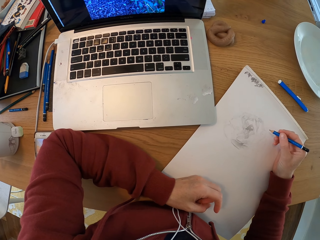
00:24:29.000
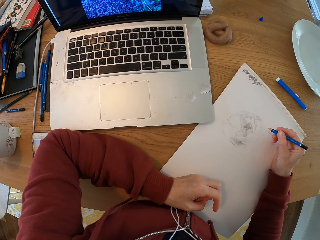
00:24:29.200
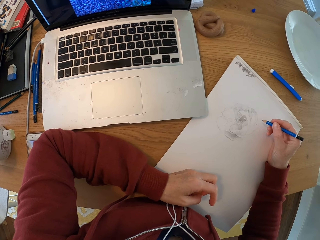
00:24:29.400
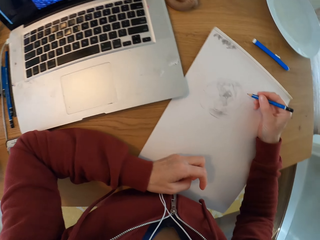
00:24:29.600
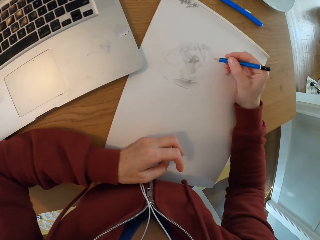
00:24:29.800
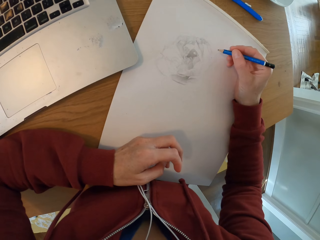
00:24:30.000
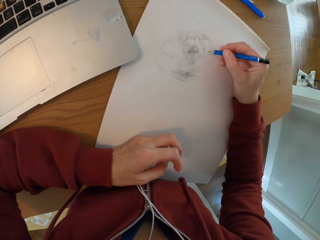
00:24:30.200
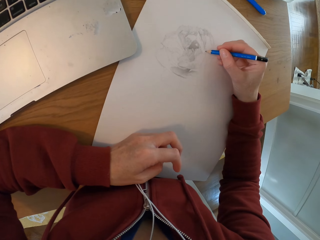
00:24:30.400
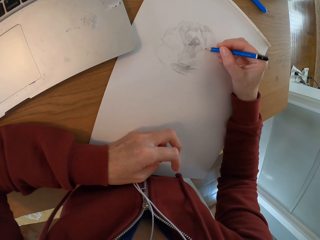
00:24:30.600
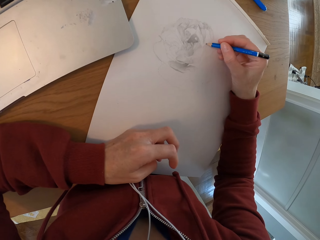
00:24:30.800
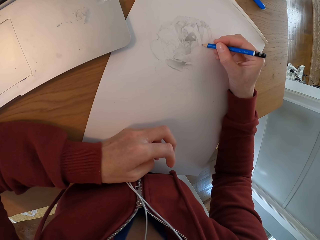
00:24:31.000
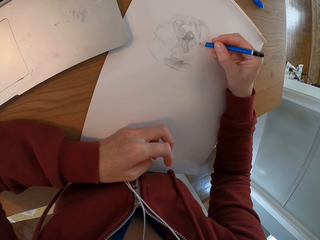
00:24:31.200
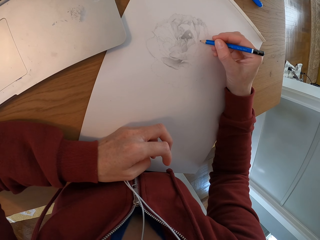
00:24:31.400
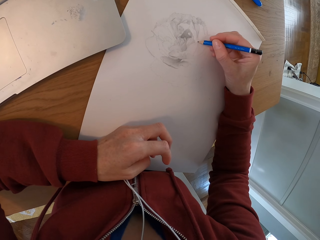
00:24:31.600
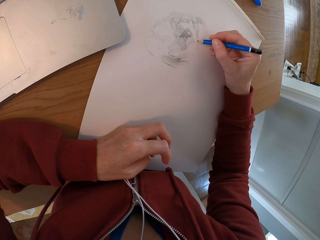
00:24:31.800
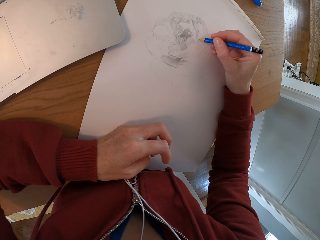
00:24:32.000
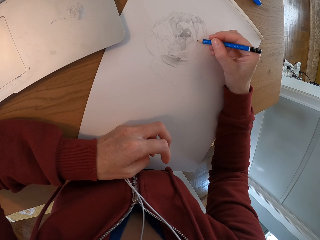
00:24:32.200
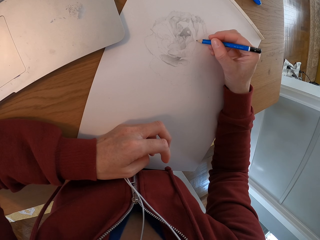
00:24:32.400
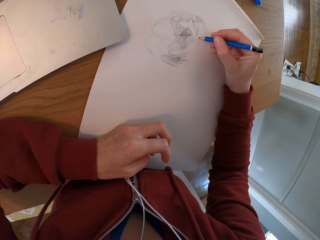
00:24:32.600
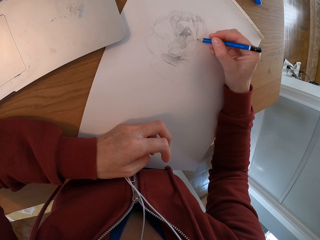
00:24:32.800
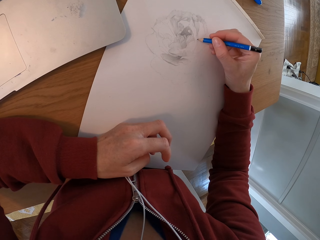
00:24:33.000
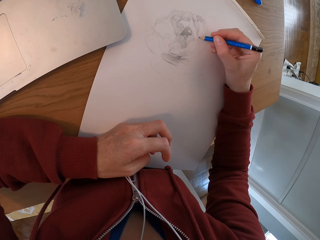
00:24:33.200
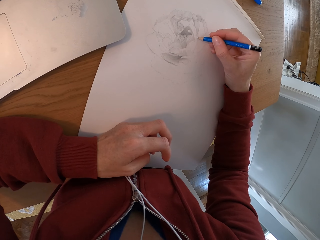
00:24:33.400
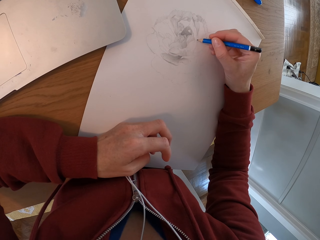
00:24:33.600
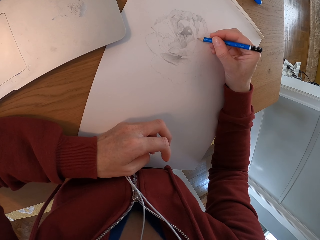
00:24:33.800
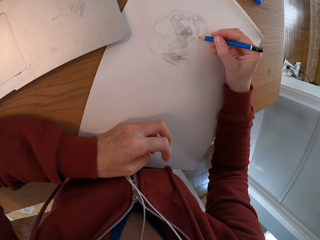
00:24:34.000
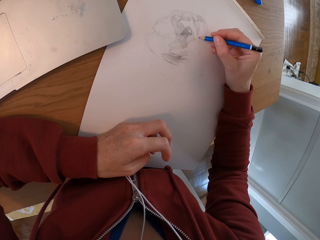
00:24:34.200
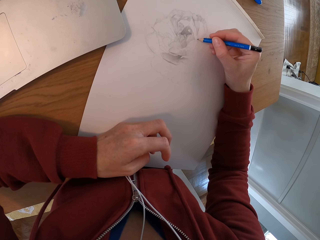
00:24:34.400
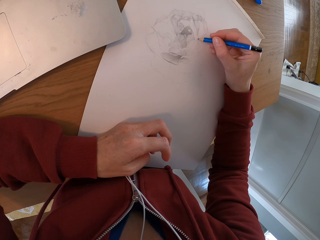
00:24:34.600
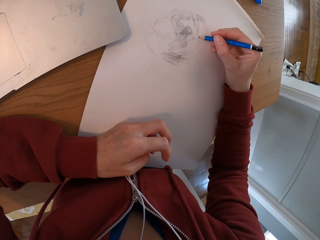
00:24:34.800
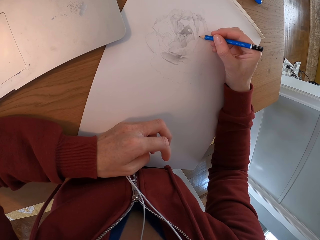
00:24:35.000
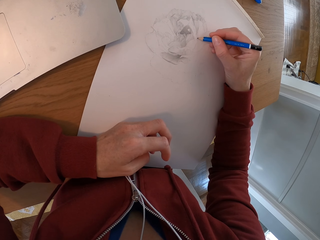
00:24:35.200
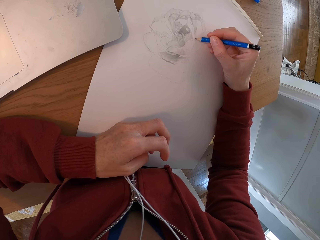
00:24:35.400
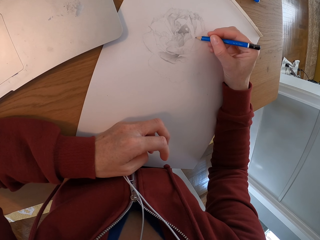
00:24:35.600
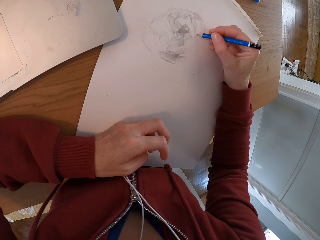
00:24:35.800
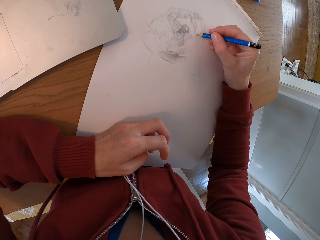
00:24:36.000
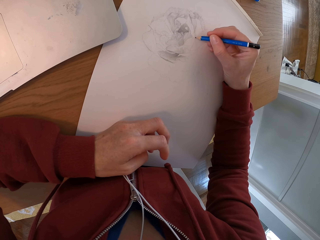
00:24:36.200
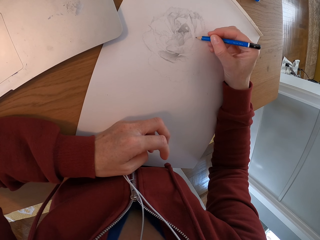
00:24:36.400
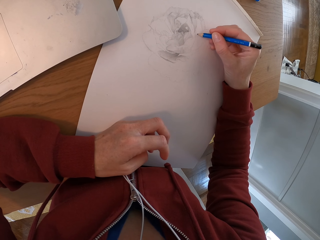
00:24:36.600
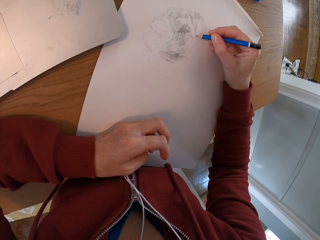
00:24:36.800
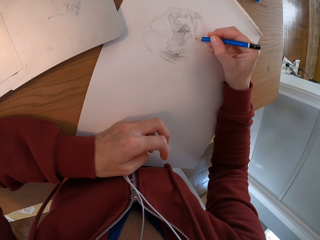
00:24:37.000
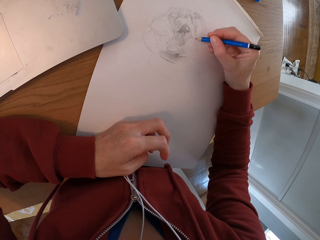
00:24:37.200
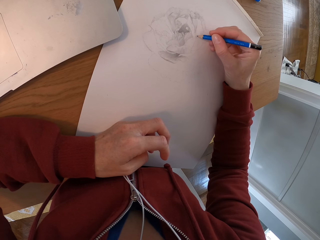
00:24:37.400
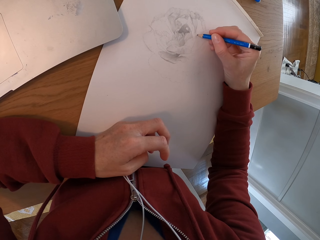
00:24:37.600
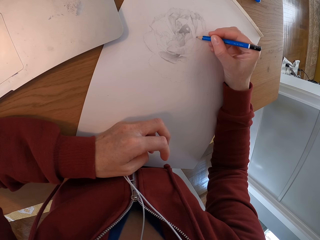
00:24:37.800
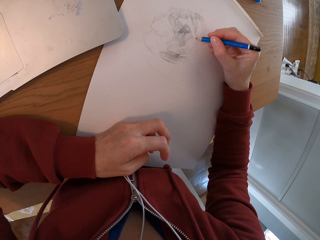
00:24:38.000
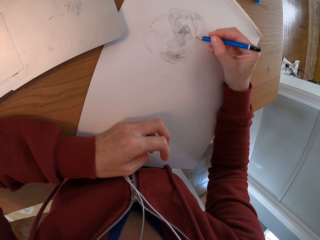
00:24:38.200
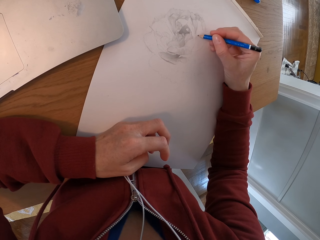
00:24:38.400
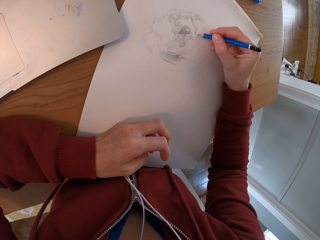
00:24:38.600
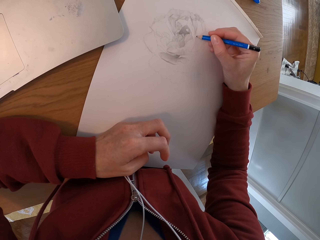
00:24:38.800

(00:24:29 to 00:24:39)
The camera wearer draws with a pencil on the drawing board.

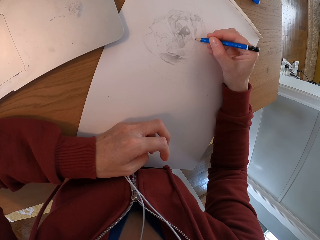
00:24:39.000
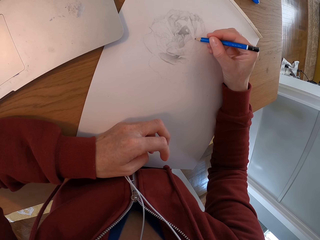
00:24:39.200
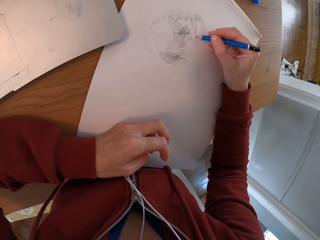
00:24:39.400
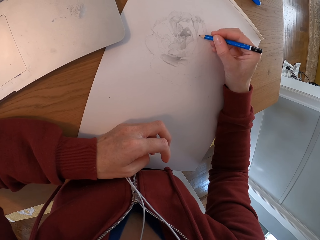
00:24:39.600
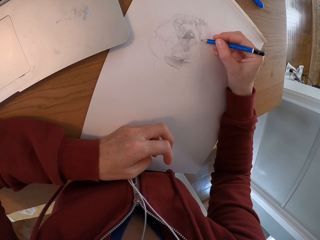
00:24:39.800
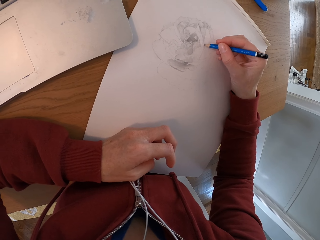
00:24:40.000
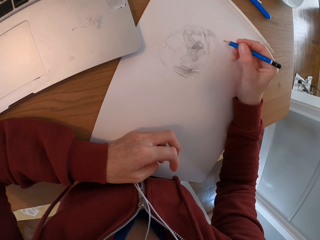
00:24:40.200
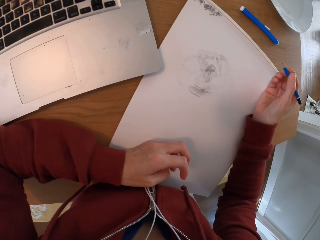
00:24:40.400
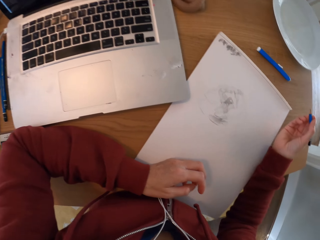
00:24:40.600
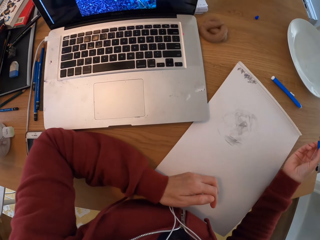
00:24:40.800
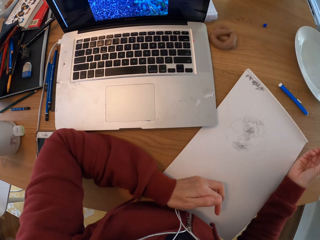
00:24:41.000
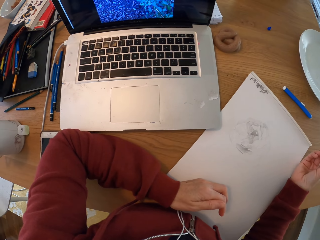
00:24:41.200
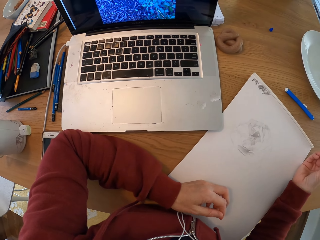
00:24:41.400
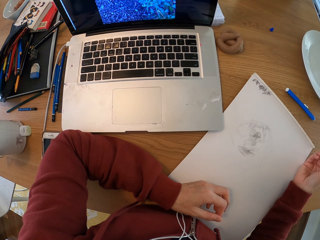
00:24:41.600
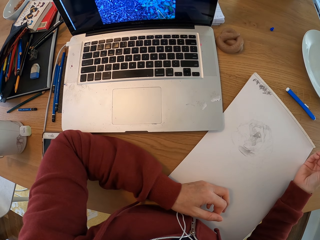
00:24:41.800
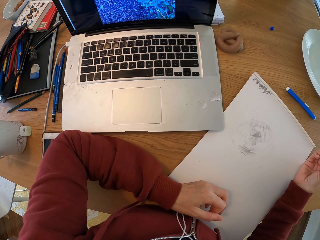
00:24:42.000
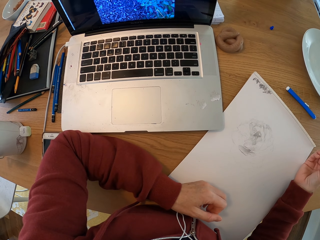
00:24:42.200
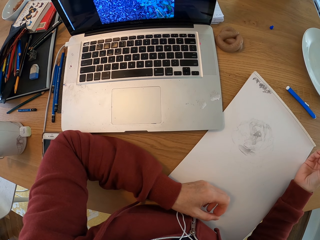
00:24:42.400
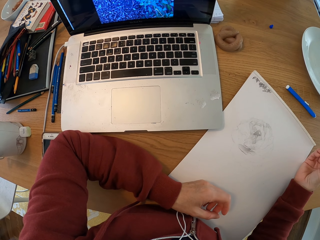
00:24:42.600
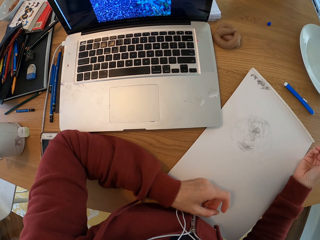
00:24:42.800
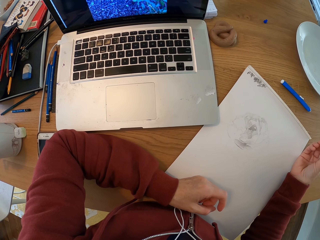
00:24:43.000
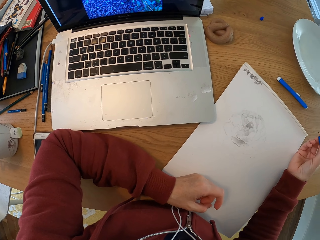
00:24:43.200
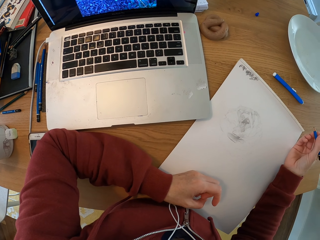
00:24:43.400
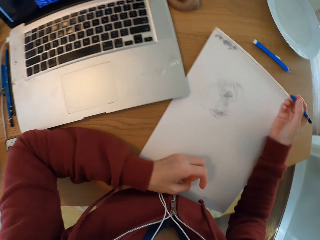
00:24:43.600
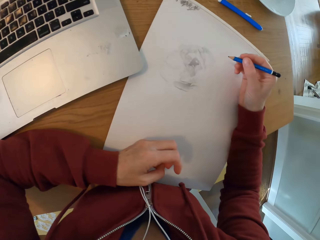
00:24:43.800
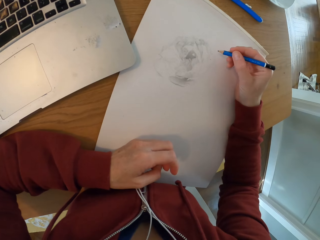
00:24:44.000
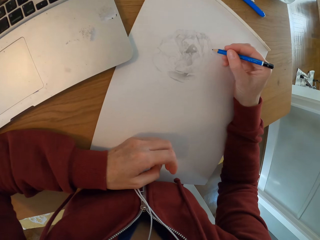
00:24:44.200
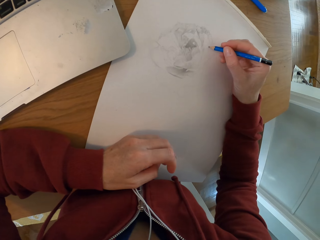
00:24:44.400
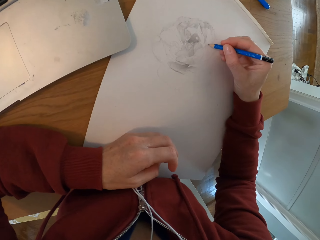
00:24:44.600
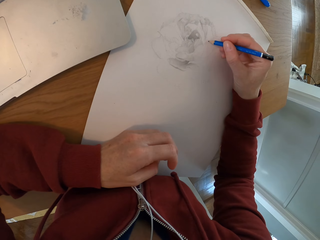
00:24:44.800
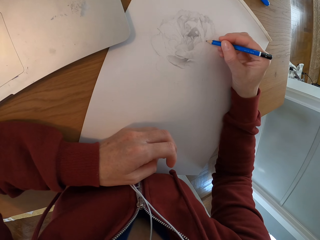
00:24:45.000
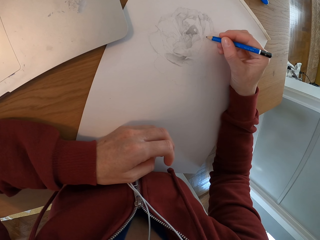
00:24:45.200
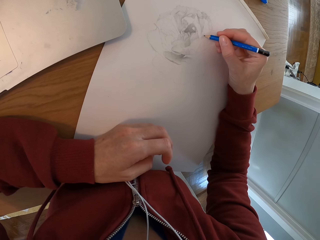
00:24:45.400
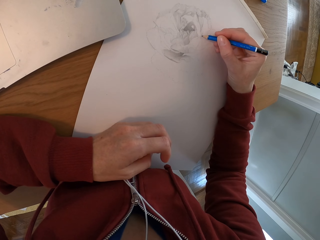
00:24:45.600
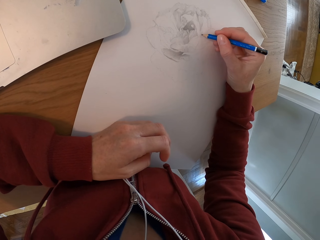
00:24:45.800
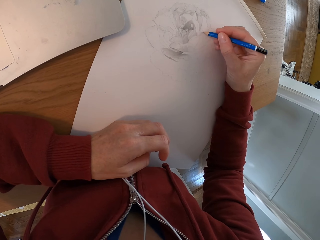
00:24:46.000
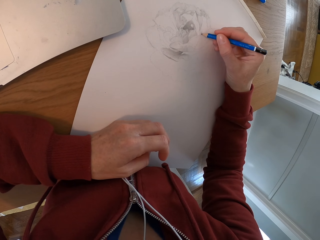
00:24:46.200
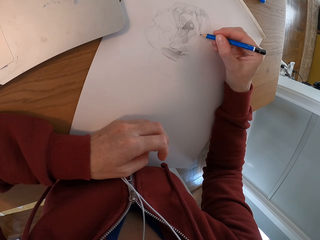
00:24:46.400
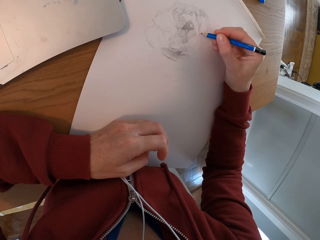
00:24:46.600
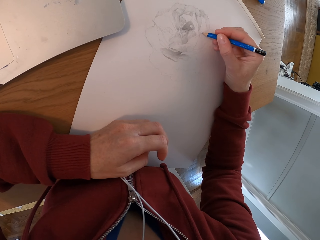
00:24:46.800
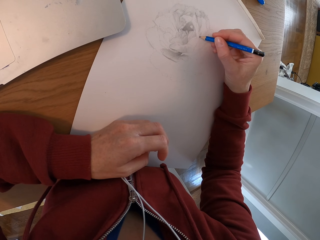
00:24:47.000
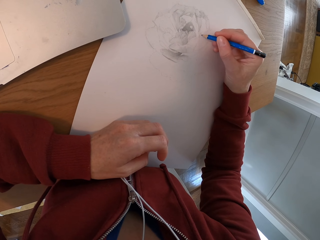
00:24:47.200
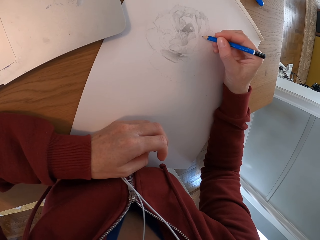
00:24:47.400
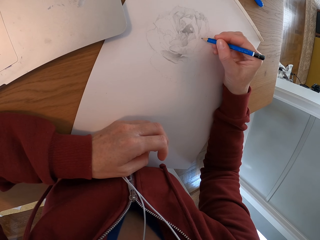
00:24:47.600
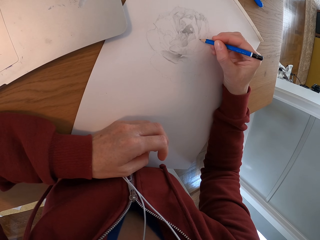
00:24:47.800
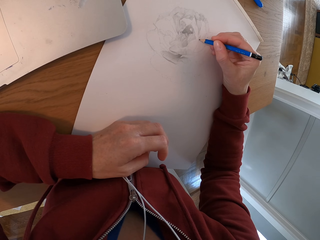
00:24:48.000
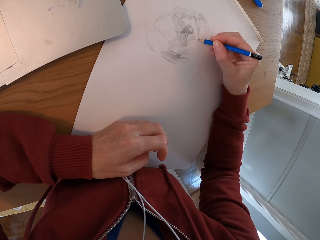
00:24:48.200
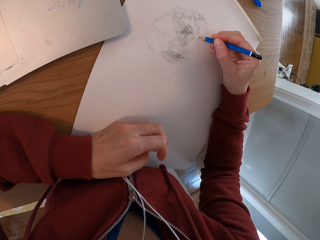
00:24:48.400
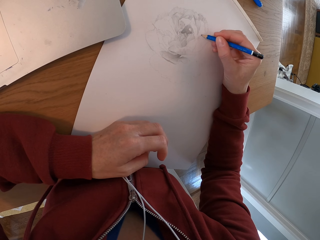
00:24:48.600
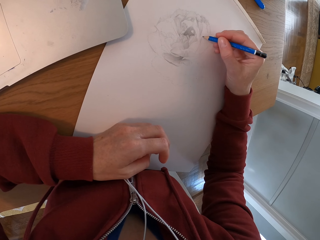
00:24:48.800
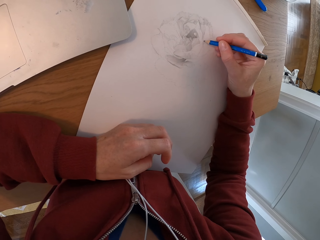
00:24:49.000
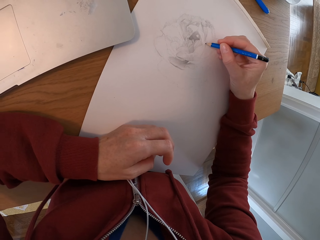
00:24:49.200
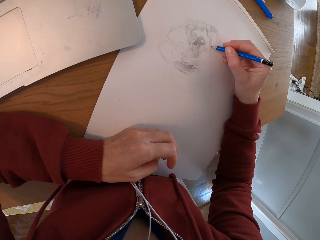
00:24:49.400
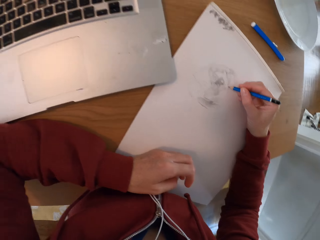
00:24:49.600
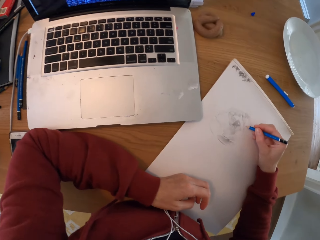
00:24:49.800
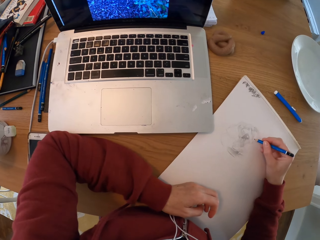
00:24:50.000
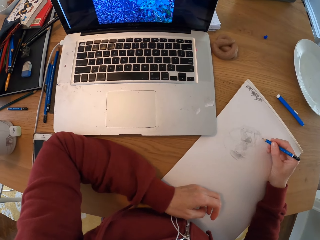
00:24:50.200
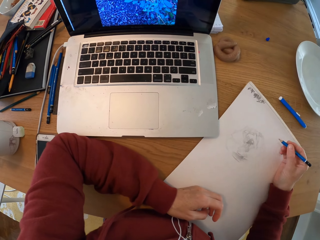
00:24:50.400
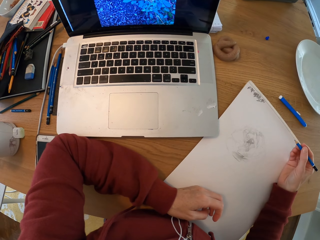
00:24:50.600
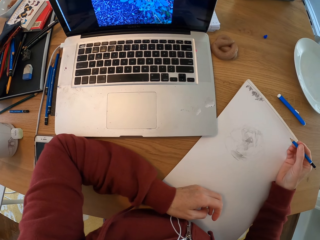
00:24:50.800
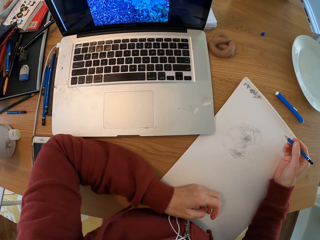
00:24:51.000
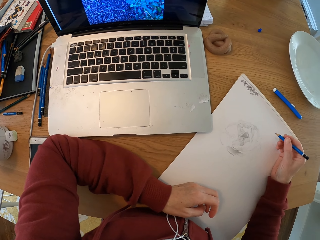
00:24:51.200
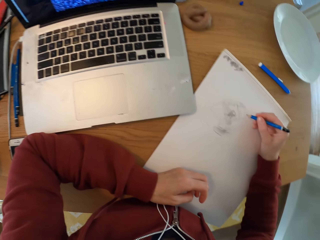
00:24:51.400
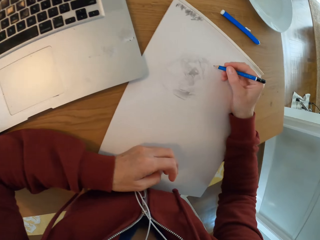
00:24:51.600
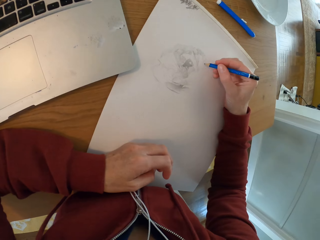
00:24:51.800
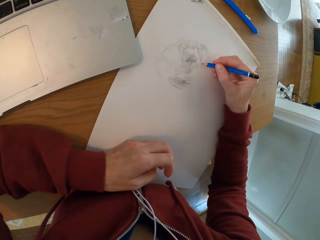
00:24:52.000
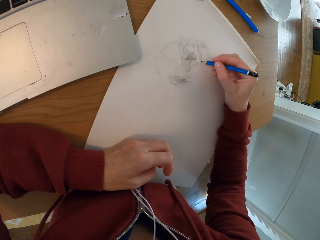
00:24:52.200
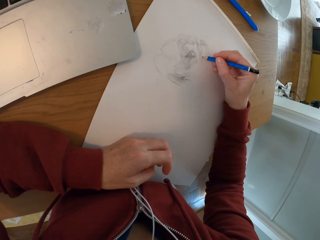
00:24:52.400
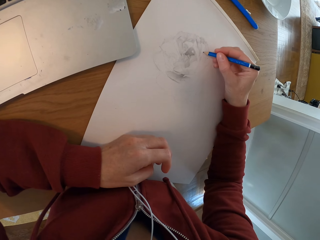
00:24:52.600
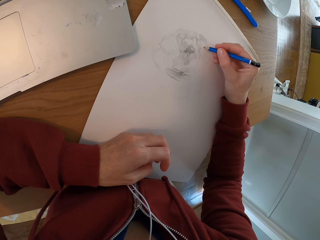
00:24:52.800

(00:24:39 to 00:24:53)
The camera wearer turns around the room. They check the laptop. They draw with a pencil on the drawing board. They check the laptop. They turn around the room.
